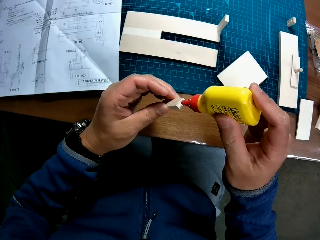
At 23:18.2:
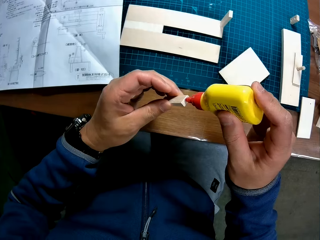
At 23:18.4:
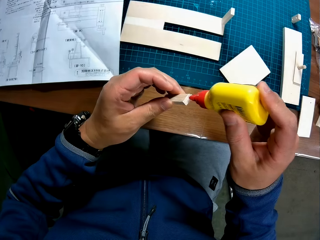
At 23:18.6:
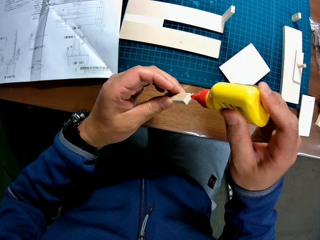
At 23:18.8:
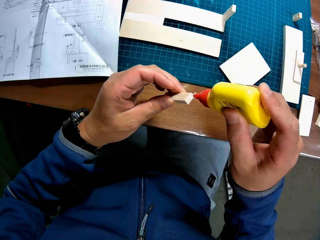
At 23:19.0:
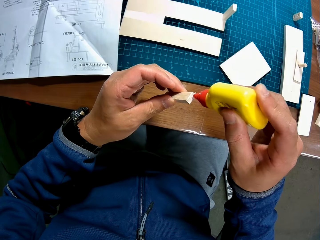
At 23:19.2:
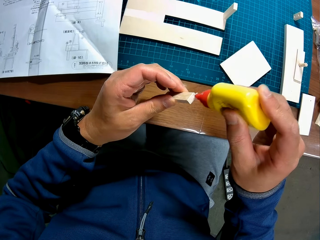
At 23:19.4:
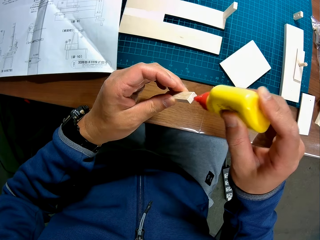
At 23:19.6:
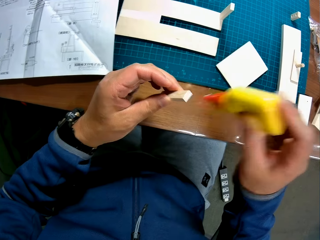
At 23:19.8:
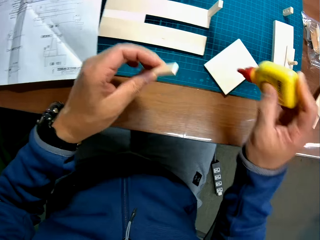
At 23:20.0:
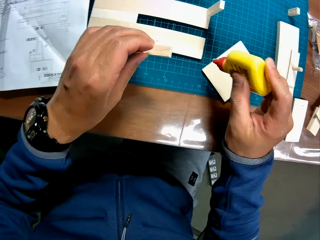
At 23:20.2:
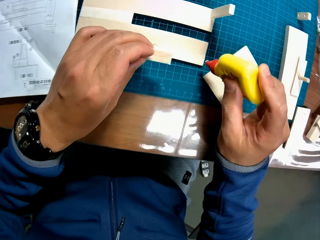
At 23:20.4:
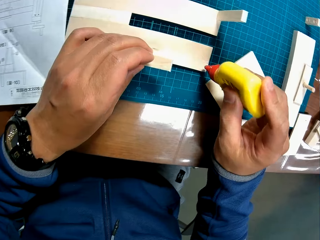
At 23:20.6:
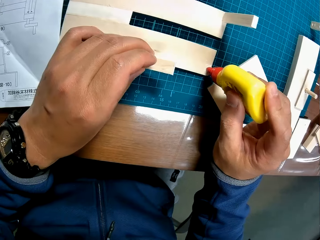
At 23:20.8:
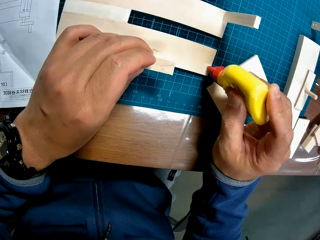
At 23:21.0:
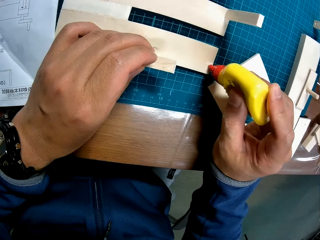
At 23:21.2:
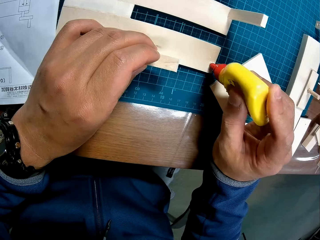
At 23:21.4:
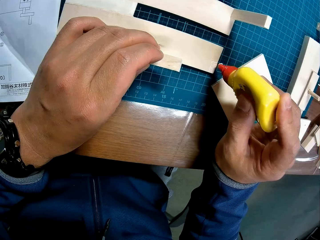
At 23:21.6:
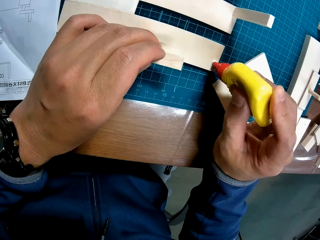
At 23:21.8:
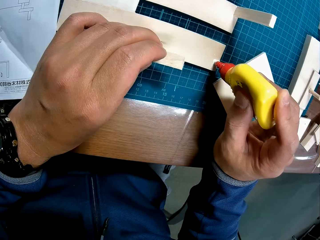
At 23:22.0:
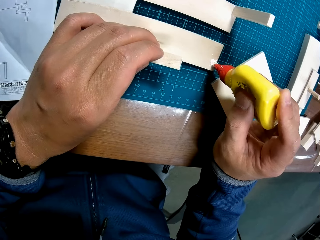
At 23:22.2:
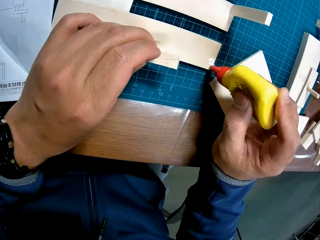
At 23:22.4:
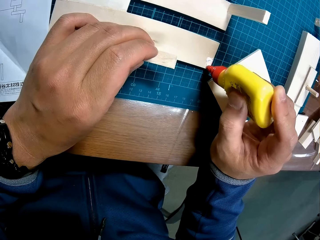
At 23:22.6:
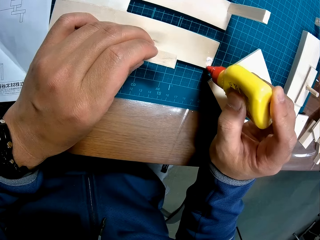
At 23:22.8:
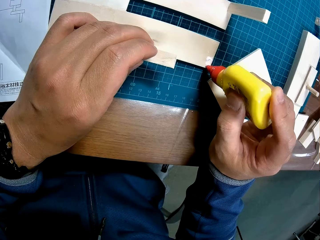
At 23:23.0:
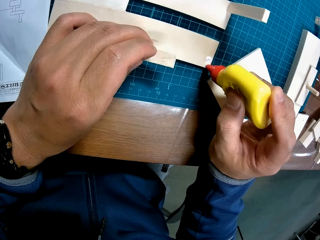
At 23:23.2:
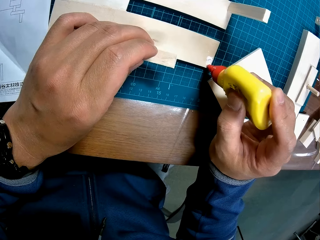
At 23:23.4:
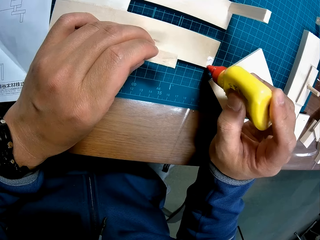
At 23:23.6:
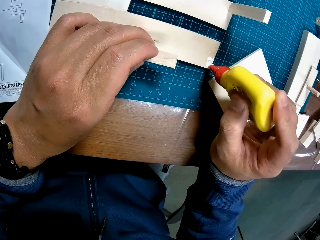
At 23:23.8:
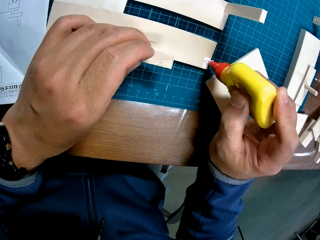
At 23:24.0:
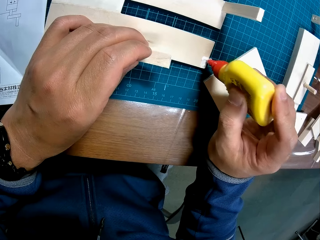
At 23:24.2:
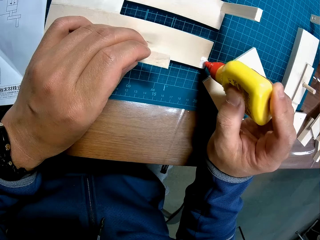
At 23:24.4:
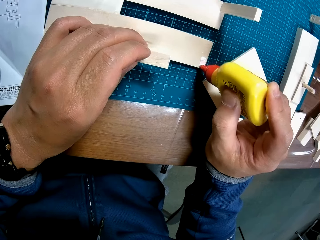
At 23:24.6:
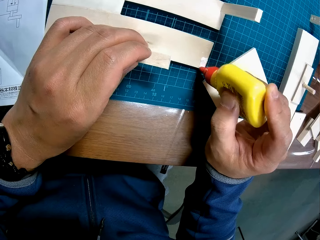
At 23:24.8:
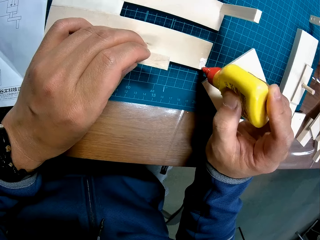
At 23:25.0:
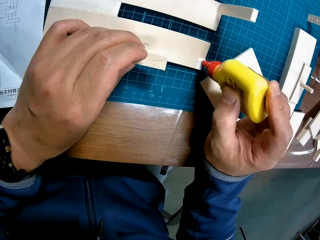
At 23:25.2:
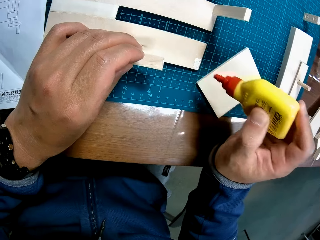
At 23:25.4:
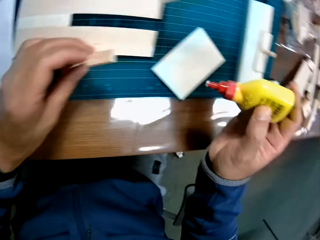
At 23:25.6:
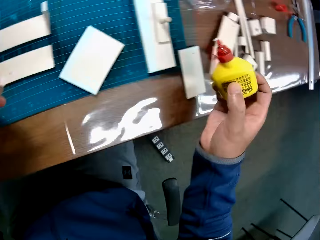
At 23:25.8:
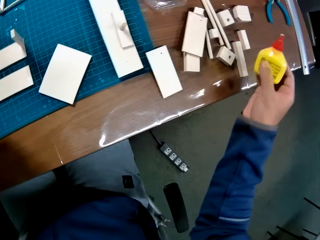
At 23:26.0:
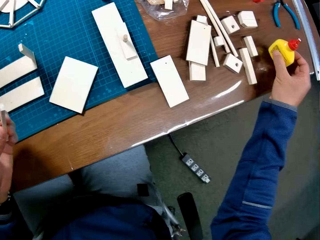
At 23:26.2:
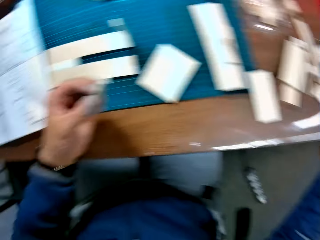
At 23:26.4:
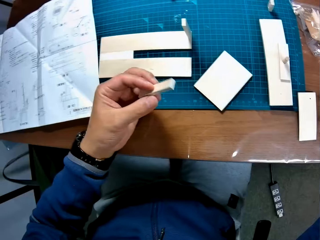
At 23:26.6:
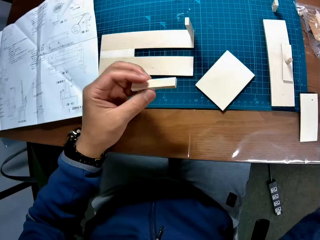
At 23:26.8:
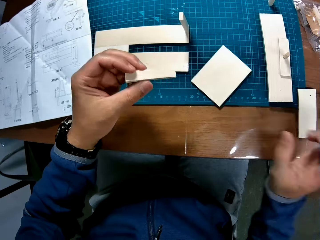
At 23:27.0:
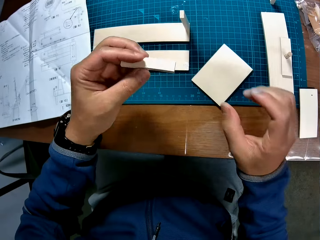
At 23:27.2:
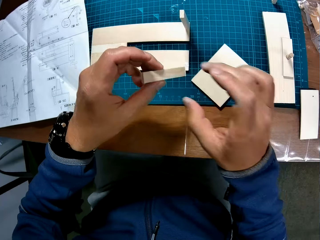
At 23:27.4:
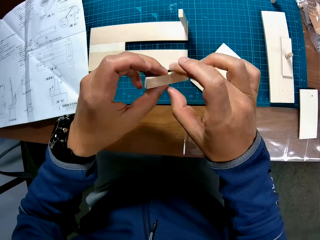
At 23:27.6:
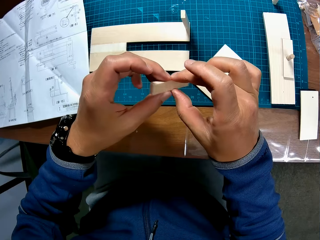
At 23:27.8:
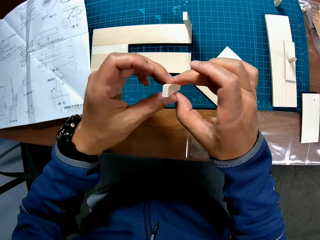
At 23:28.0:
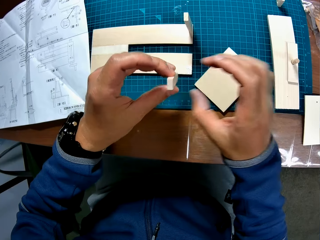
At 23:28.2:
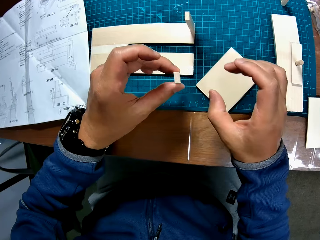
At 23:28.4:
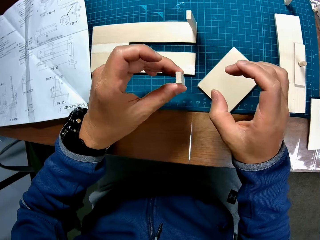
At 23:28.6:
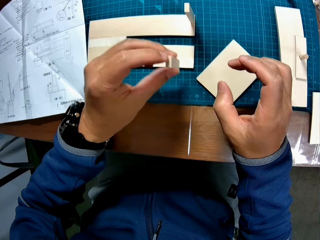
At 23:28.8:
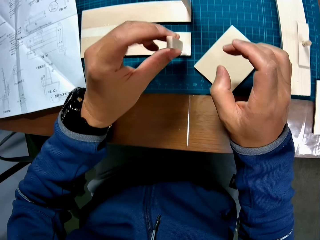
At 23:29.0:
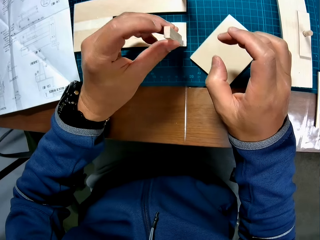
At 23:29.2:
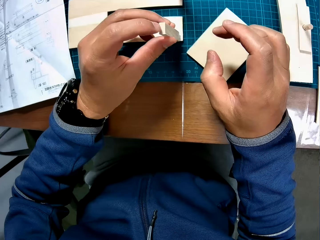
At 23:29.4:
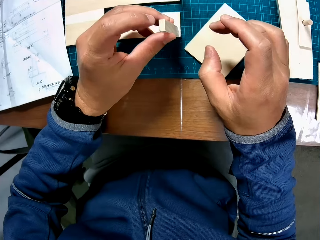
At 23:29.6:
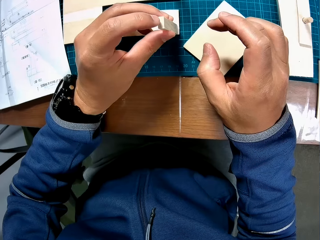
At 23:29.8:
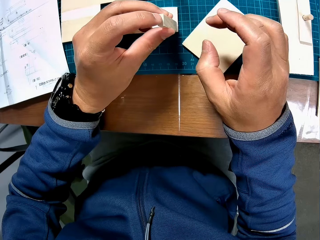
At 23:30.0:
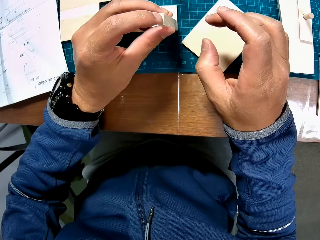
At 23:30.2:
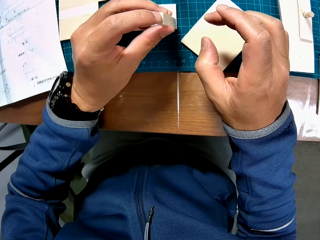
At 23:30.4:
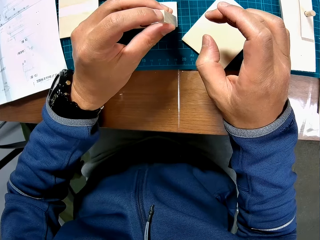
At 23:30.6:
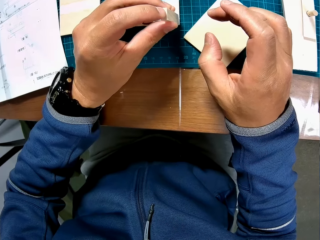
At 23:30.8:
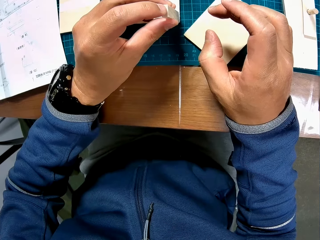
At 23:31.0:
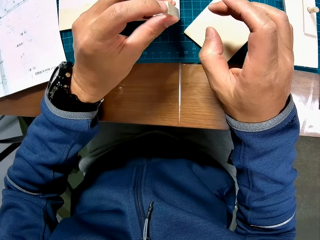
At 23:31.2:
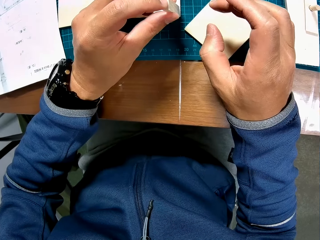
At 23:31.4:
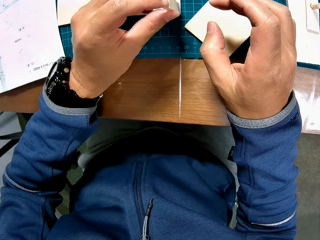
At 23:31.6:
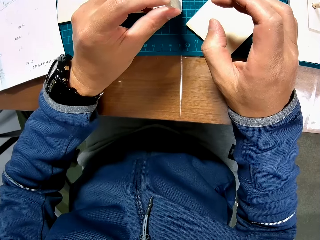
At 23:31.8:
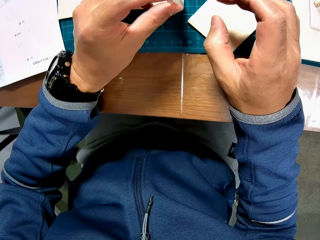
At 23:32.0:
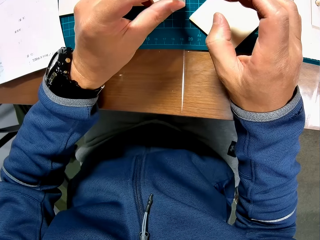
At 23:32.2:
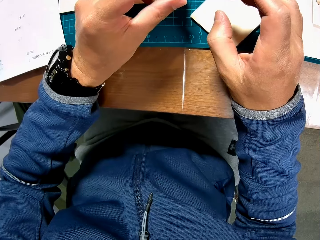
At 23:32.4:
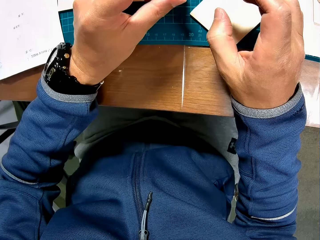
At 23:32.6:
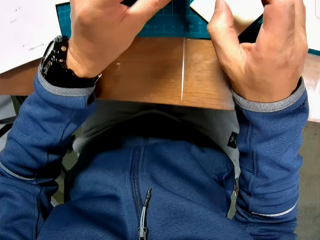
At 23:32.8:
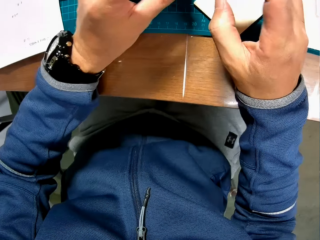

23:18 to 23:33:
The camera wearer adds the glue to the piece of wood in his left hand. He adds the glue to the surface of the wooden craft on the table. He drops the glue container on the table. He glues the piece of wood in his left hand to the wooden craft on the table.

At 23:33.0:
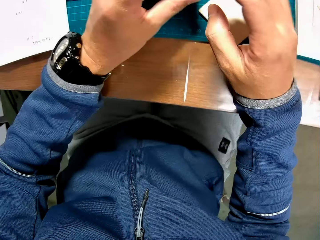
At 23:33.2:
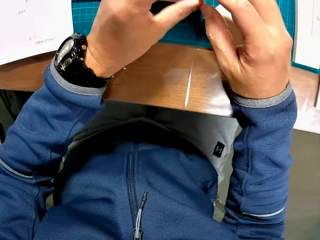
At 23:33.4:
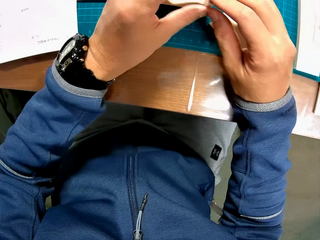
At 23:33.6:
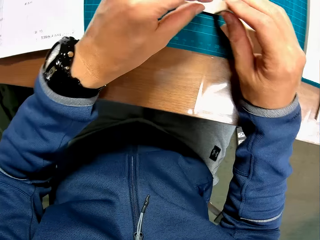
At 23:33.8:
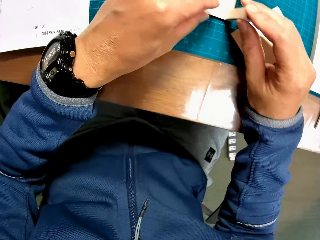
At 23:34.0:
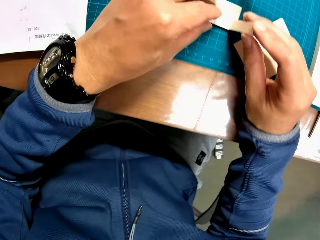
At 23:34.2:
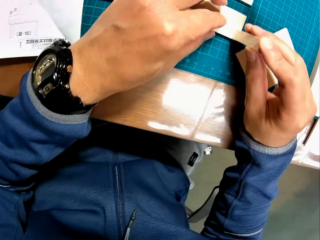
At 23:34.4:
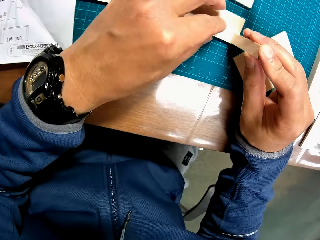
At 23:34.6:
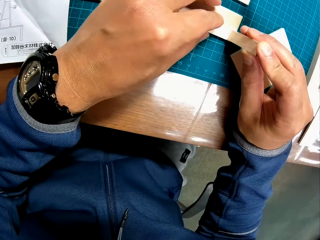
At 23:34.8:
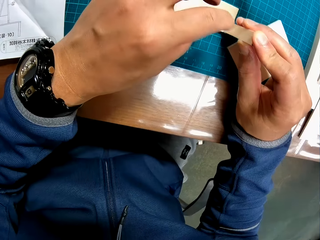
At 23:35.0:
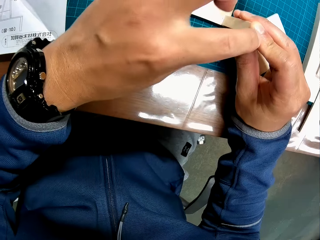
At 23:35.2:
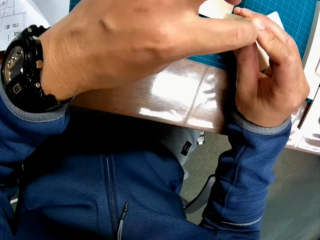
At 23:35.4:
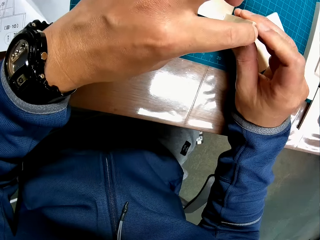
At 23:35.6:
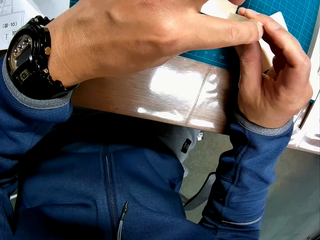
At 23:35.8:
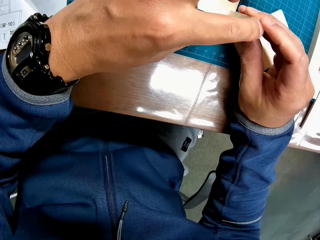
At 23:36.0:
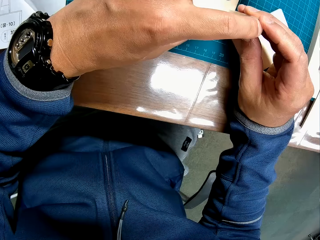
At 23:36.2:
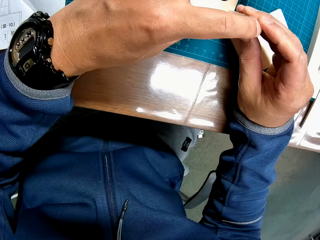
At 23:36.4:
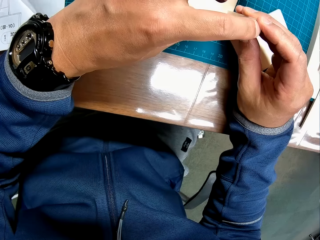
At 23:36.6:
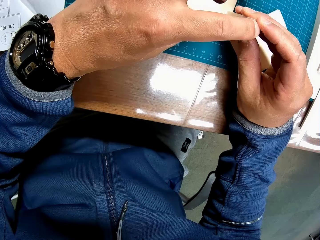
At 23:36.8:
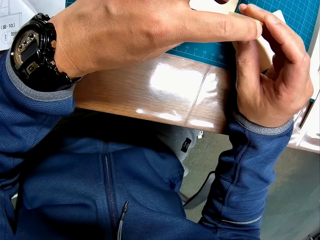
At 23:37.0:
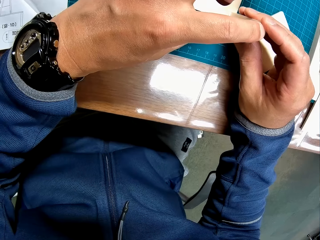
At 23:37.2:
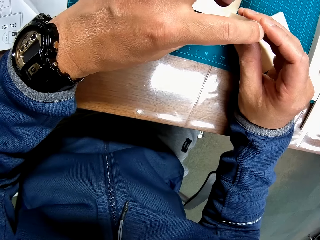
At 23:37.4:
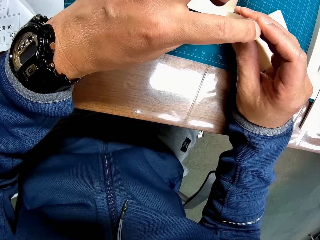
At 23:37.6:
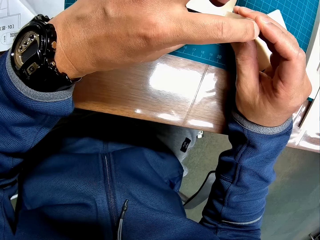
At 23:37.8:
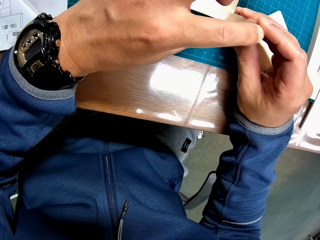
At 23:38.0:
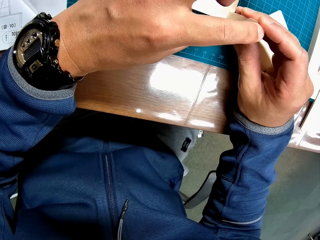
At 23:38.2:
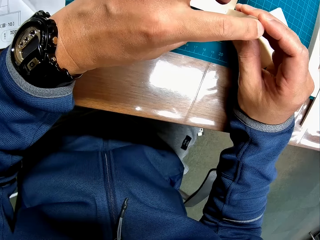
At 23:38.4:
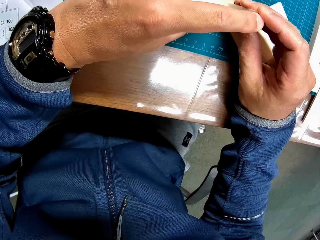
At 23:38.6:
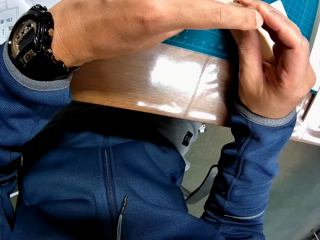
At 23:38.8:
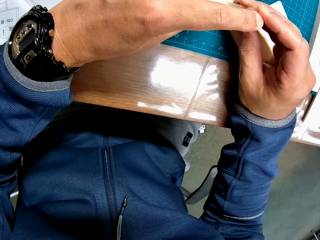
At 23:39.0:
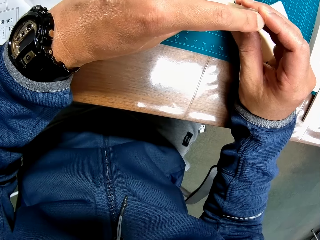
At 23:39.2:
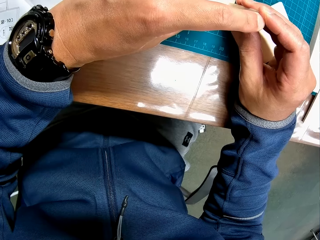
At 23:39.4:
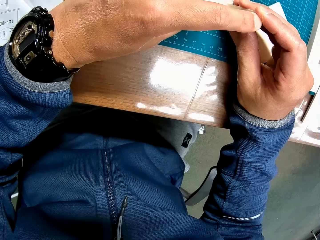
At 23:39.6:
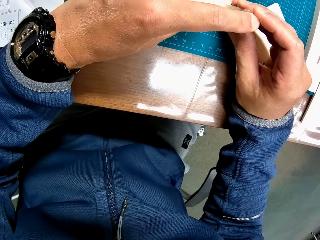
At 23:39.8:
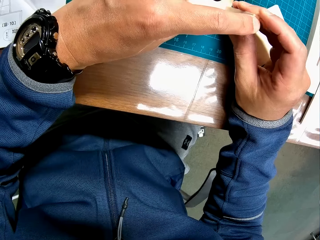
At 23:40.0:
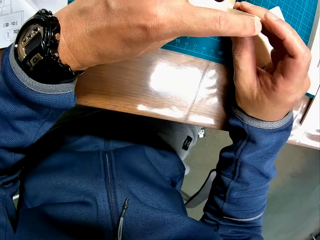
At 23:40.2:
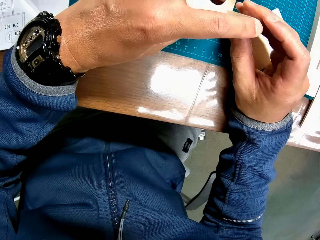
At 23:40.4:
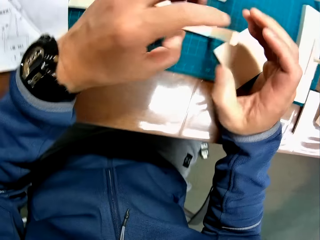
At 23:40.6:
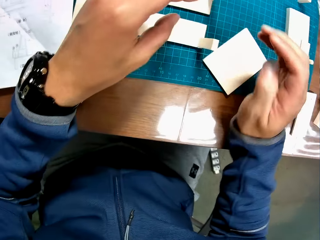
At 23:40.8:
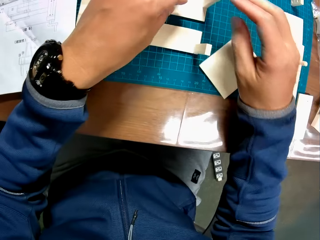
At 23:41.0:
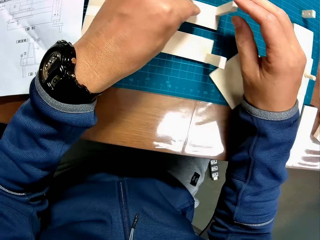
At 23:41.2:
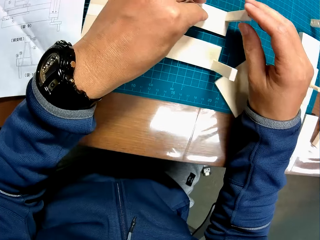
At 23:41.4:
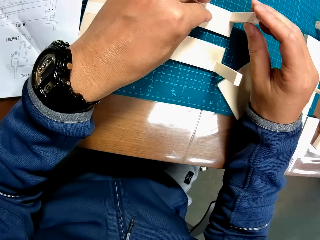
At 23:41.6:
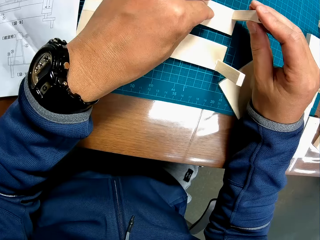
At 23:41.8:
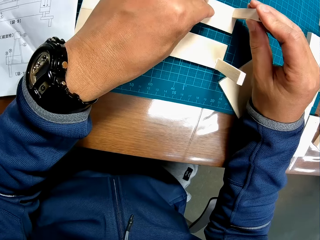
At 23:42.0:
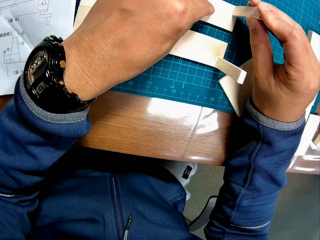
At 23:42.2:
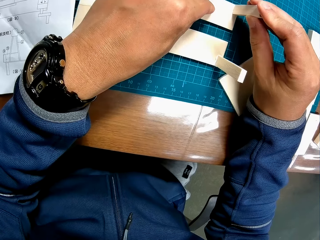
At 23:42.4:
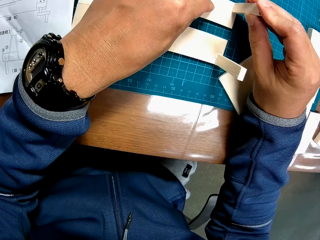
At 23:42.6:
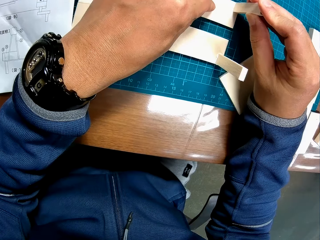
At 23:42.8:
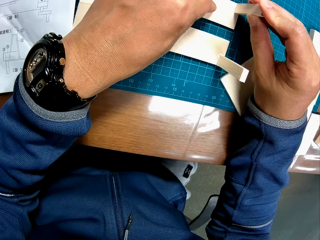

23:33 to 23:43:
The camera wearer touches the wooden craft on the table. They tighten the piece of wood on the wood.
